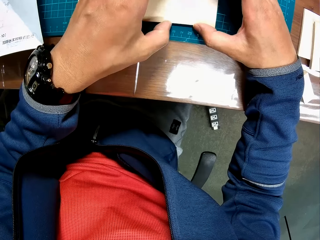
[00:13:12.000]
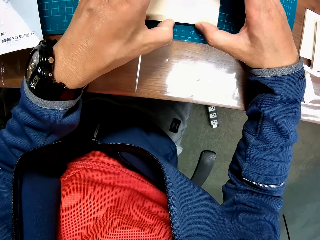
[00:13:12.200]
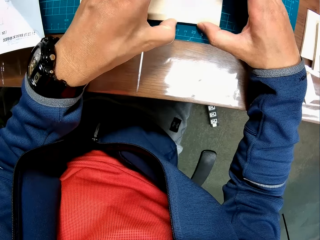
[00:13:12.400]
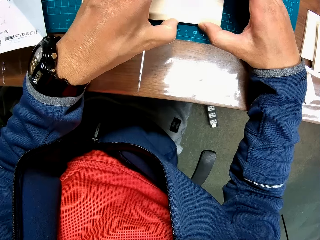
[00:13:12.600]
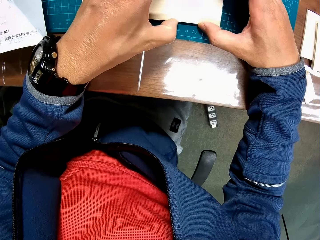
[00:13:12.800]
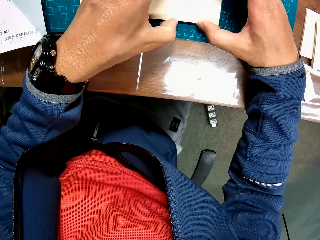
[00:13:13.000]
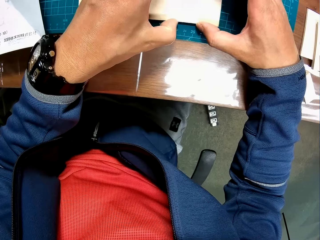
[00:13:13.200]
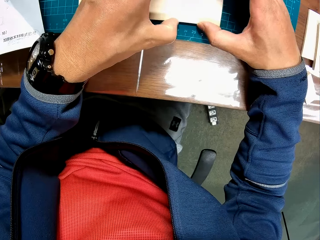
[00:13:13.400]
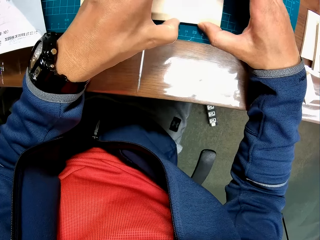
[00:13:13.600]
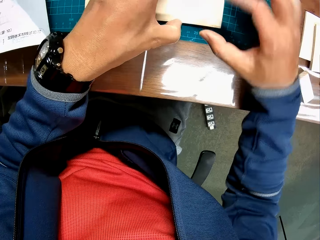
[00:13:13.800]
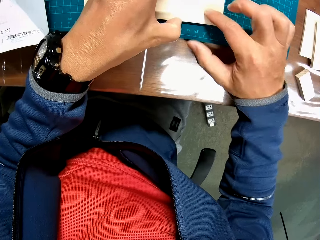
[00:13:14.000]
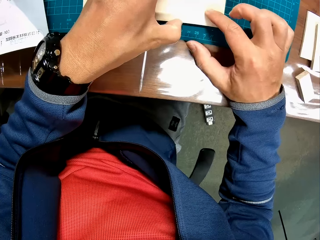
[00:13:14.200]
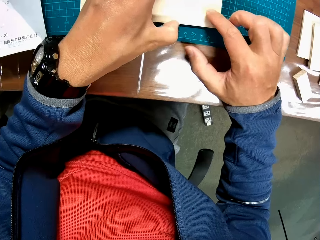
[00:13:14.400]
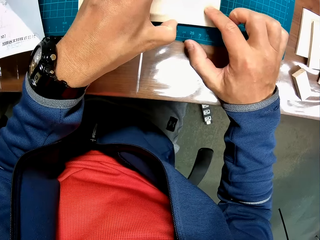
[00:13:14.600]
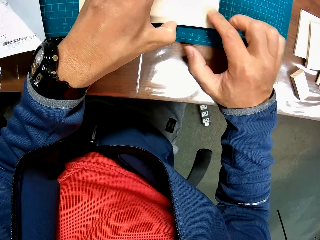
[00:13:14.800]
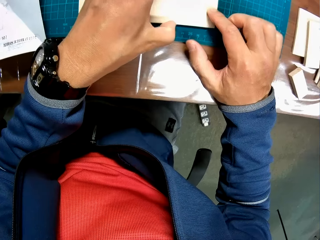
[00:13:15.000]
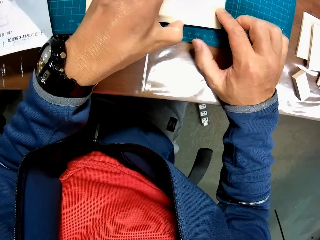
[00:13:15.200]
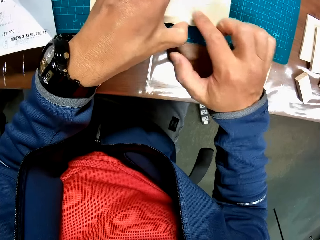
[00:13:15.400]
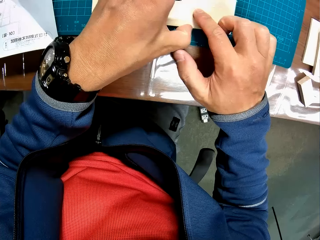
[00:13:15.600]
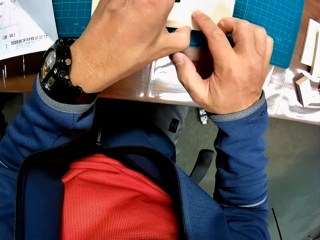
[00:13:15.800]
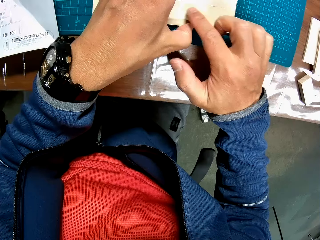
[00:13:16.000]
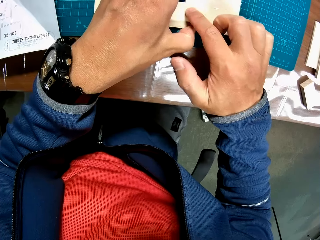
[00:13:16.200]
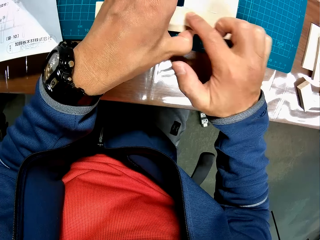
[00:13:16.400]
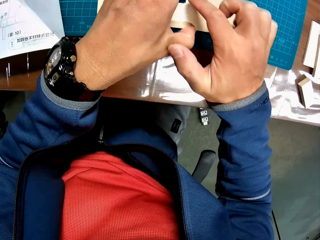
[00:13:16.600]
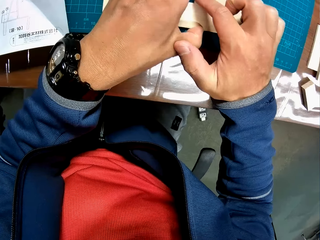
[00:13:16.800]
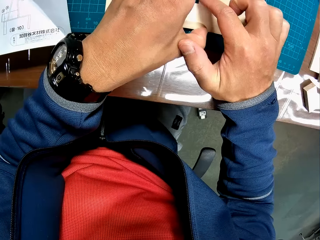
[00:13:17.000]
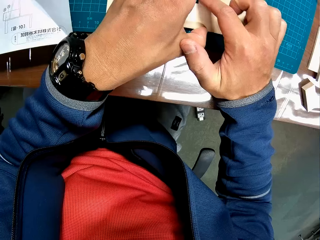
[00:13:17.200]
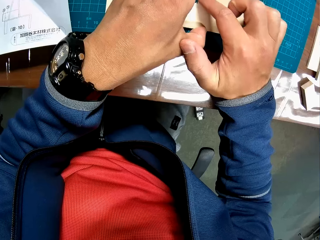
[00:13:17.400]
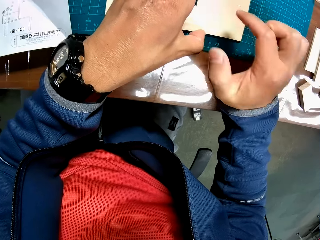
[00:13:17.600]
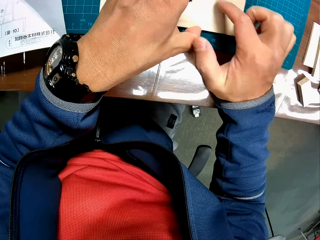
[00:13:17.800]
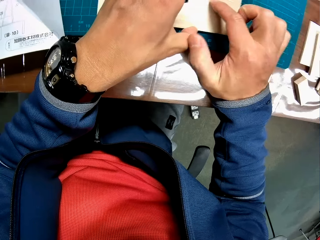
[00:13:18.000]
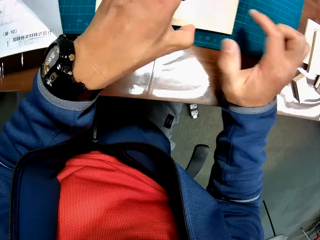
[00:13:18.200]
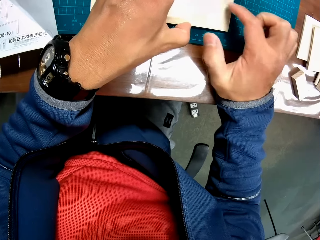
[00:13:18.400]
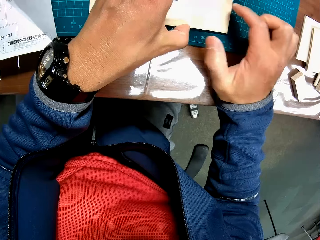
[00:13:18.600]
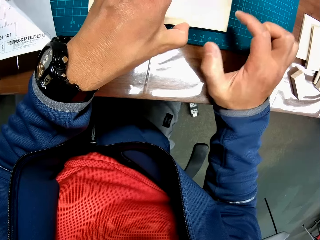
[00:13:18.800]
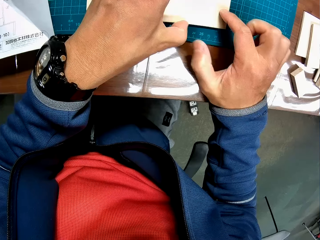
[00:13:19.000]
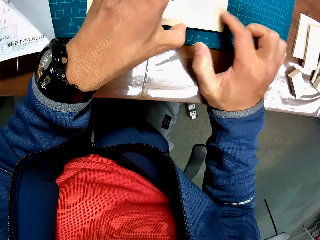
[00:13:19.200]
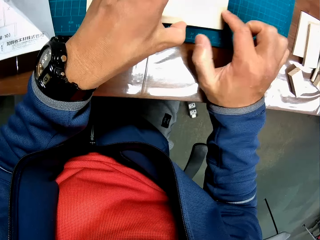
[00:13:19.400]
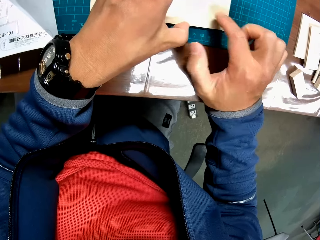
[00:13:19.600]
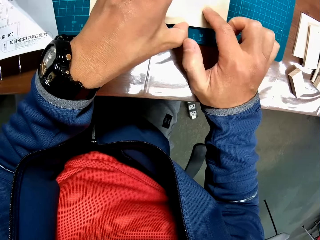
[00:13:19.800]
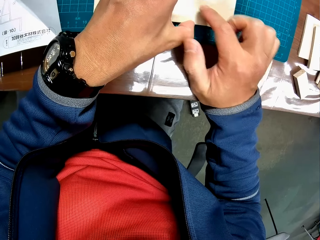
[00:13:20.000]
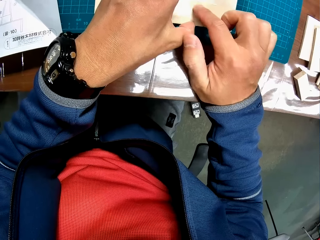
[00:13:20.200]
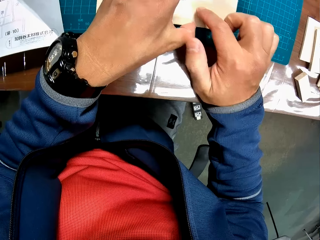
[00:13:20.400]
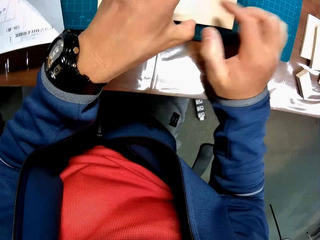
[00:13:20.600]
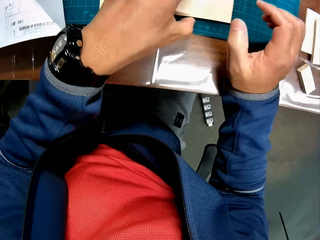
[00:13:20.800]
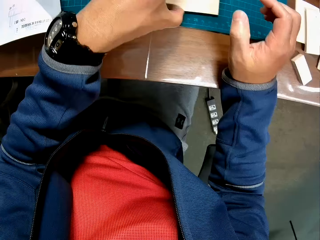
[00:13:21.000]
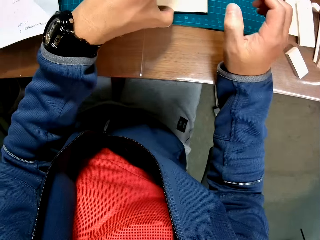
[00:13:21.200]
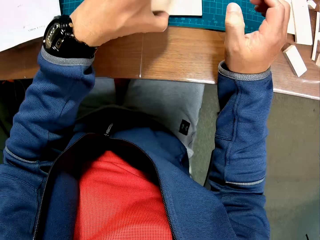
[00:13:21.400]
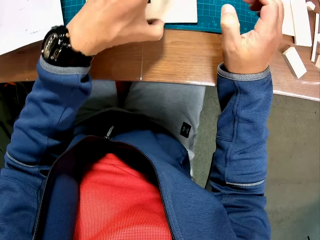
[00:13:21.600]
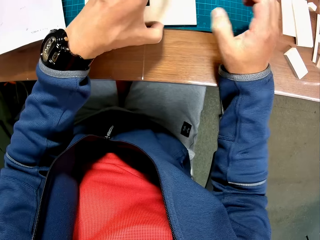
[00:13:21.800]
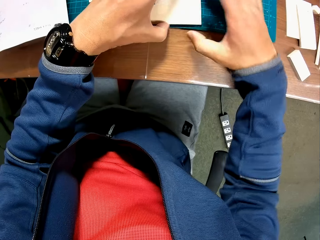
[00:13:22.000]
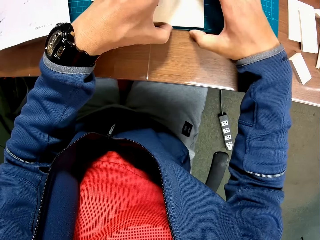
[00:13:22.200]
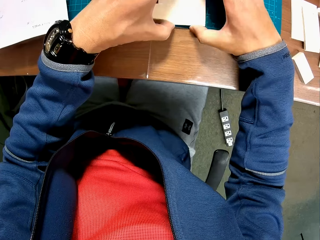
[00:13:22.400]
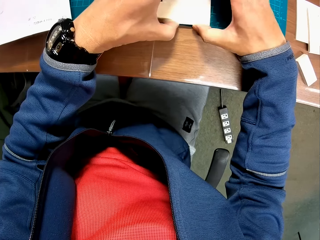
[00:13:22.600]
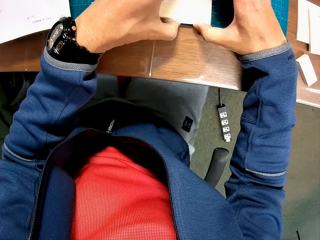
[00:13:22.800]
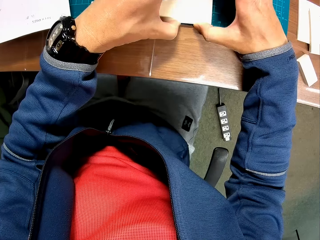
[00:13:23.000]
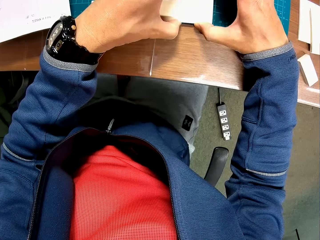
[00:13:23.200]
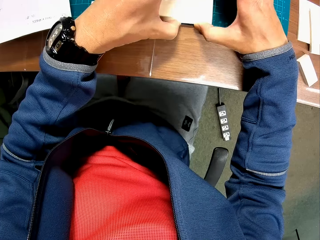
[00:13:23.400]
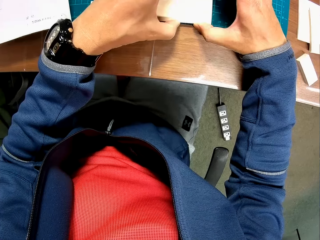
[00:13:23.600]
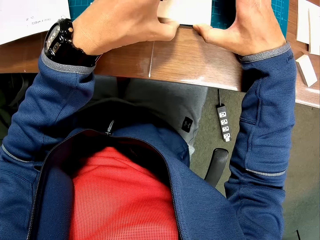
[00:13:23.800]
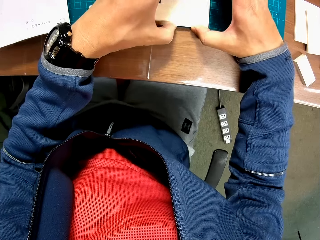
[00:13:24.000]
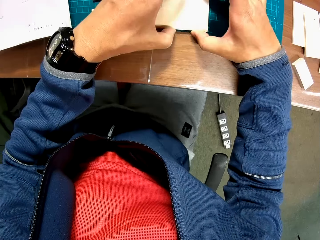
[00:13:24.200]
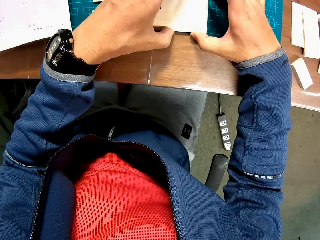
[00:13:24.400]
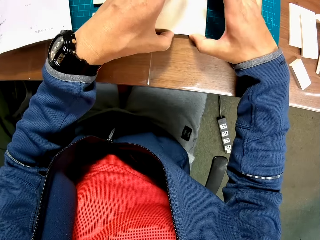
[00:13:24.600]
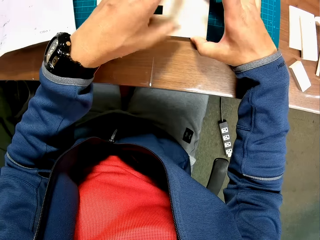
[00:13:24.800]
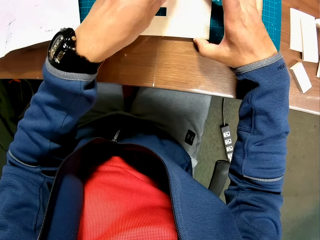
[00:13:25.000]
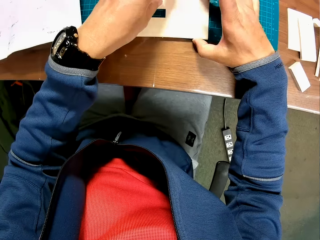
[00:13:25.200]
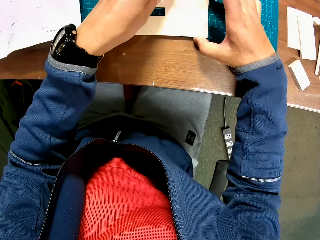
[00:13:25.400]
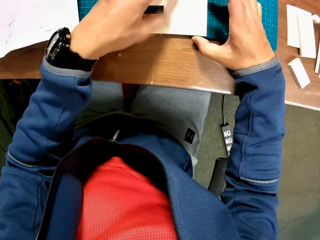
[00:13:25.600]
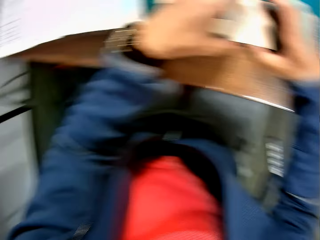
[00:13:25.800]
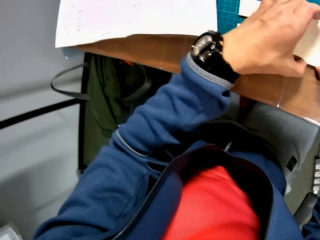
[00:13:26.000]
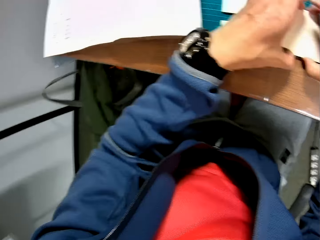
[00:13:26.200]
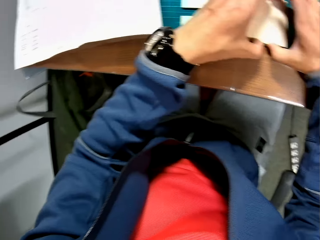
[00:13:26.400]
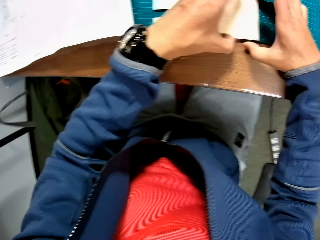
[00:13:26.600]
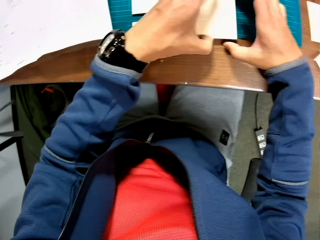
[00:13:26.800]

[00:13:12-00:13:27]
The camera wearer examines the joined model pieces on the green sheet with his right index finger. He sets the joined model pieces on the green sheet.

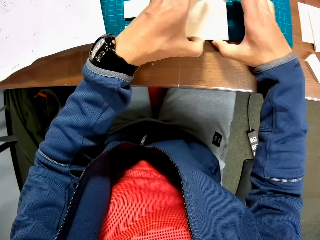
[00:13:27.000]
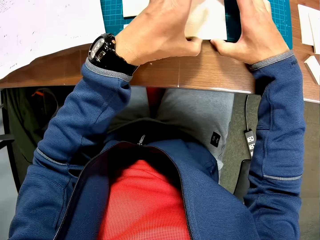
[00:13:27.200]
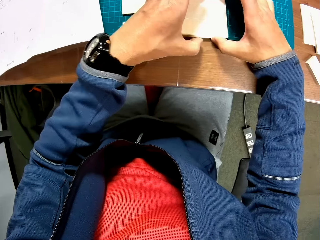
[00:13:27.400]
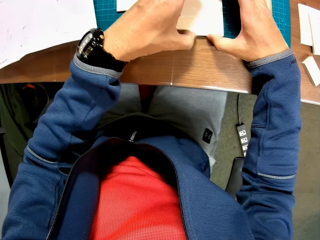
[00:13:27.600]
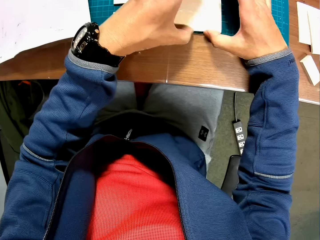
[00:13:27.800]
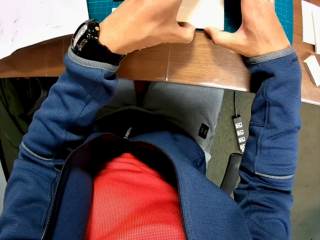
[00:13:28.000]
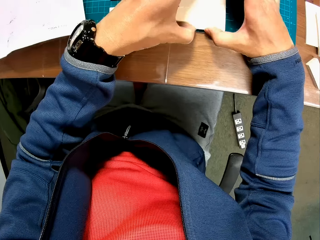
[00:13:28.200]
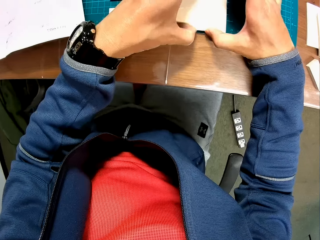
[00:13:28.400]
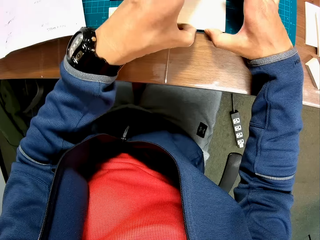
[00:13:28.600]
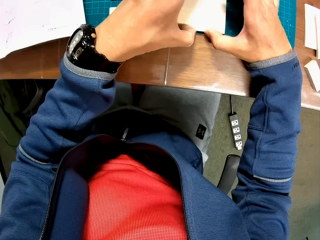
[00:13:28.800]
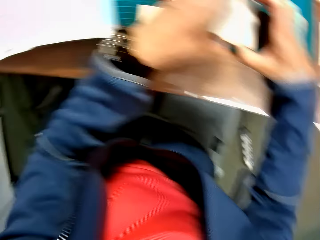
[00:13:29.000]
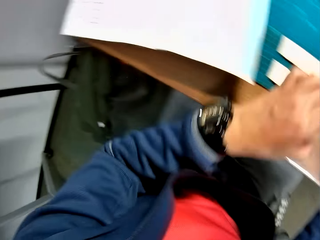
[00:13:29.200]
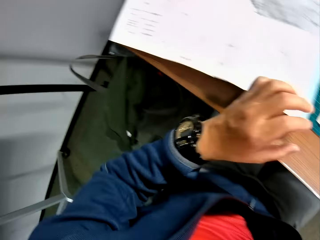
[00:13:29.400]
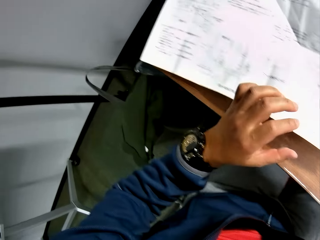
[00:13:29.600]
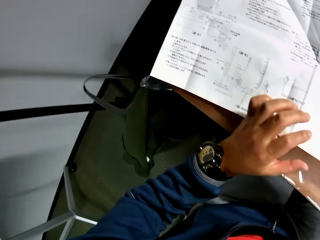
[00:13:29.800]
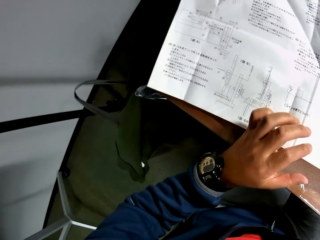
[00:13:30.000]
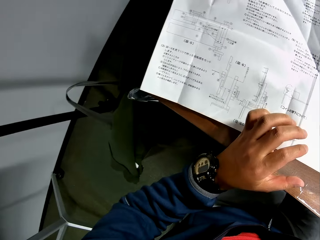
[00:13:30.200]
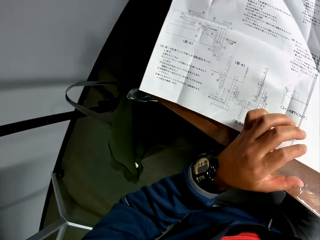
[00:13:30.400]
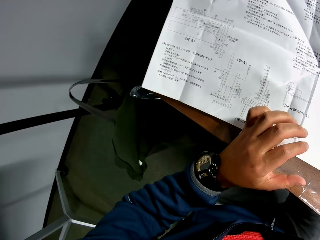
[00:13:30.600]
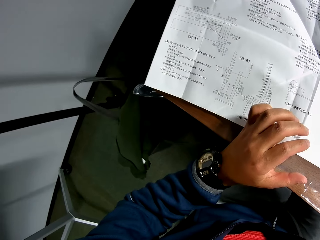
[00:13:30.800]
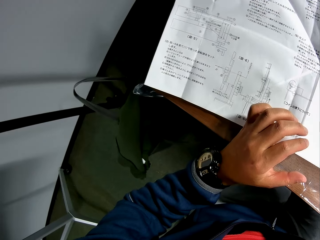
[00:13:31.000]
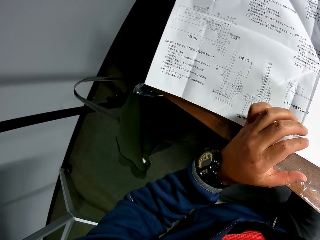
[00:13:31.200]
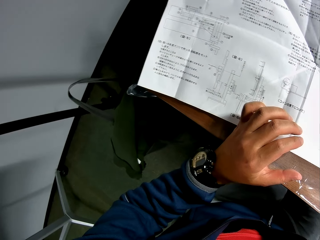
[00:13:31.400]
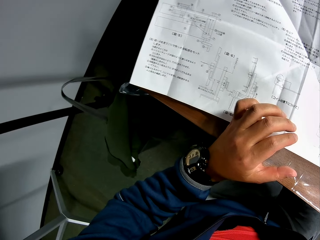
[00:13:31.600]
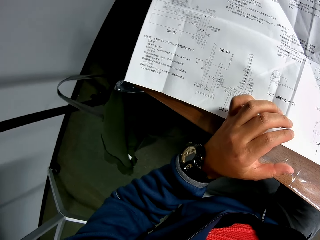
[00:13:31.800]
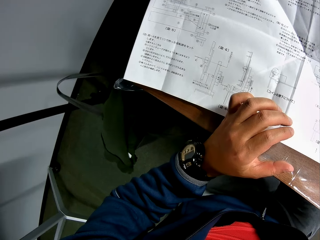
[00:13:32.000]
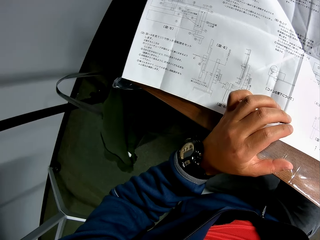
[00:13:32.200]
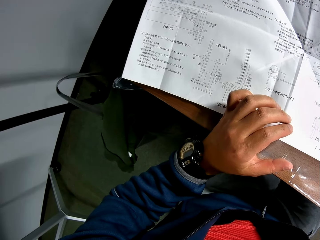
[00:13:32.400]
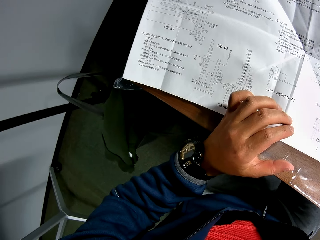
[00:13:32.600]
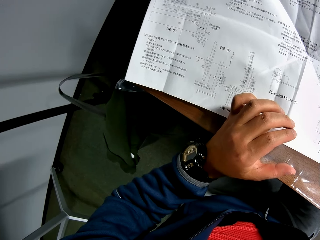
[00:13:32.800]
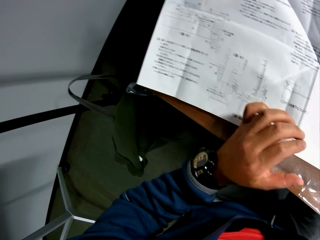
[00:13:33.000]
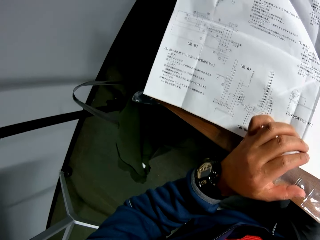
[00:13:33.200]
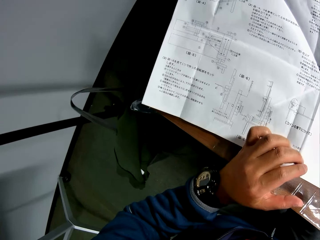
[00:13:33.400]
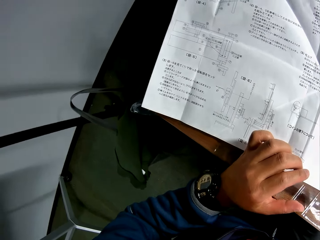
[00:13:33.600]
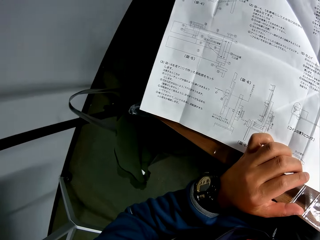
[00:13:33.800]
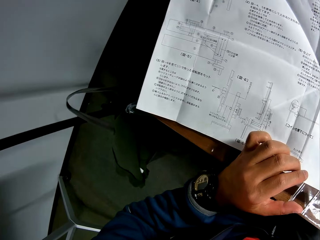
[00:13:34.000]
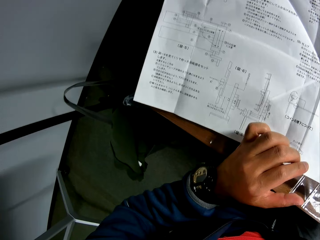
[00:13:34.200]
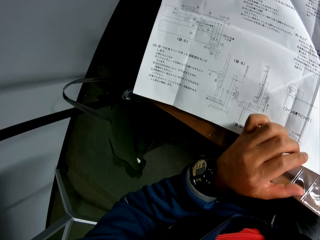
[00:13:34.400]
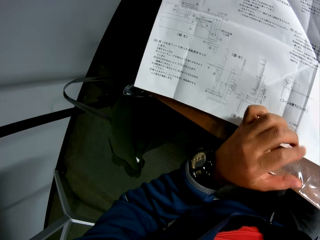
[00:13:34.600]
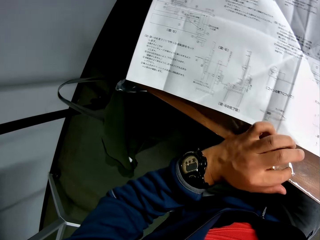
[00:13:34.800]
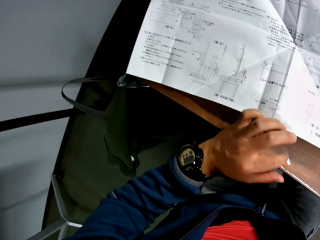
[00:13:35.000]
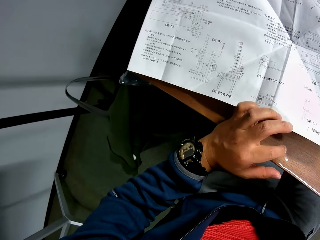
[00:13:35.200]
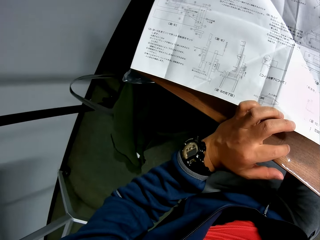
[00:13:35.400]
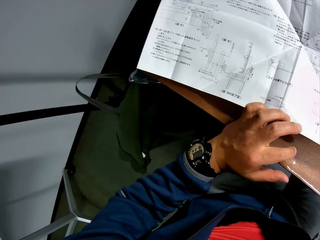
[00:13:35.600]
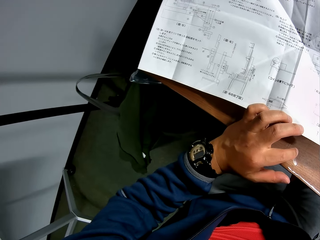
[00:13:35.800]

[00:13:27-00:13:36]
The camera wearer places his left hand on the table. He reads the manual.
